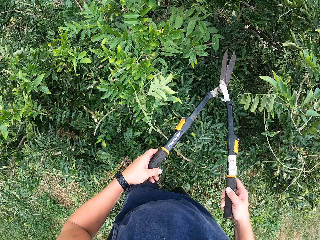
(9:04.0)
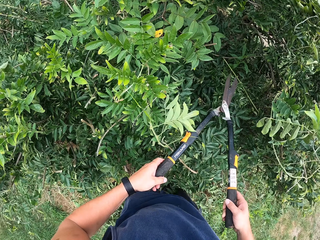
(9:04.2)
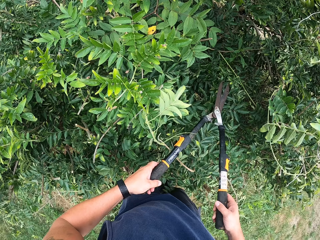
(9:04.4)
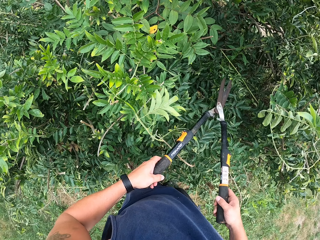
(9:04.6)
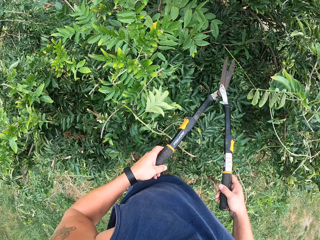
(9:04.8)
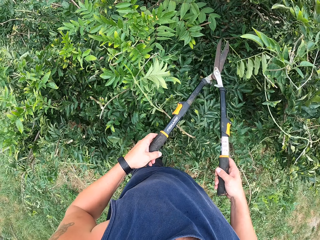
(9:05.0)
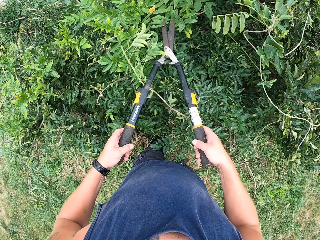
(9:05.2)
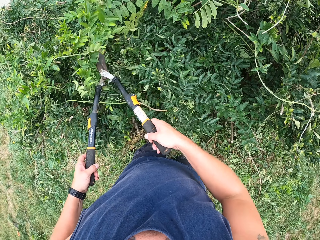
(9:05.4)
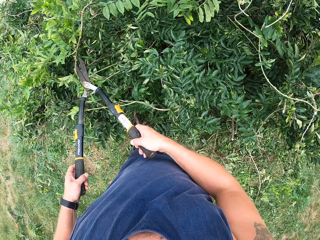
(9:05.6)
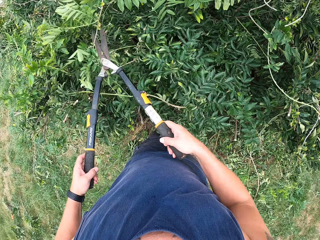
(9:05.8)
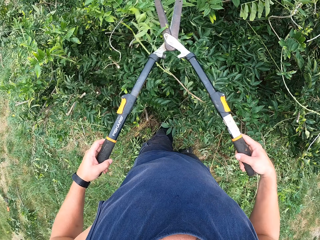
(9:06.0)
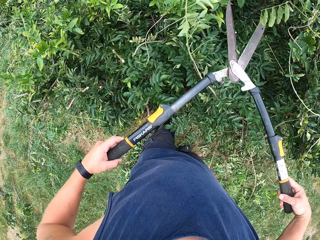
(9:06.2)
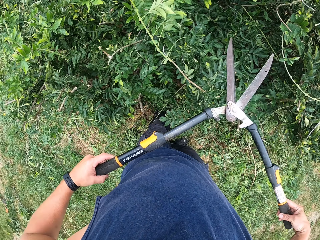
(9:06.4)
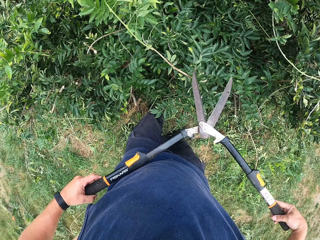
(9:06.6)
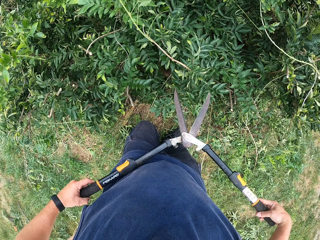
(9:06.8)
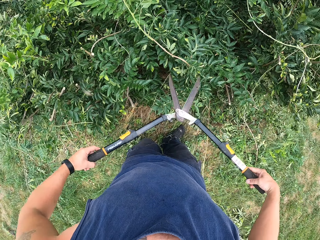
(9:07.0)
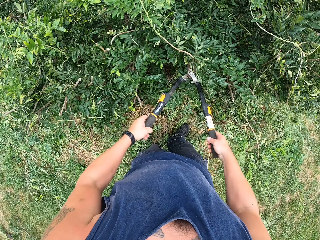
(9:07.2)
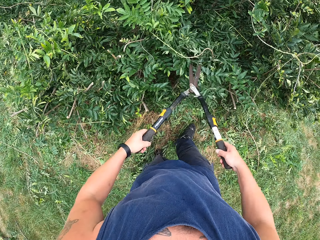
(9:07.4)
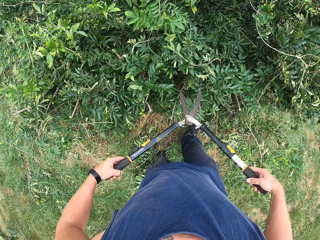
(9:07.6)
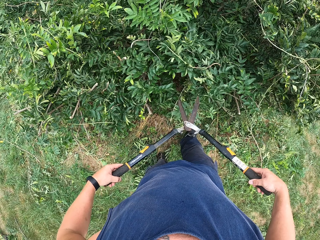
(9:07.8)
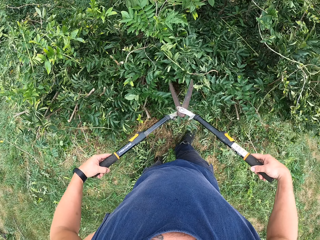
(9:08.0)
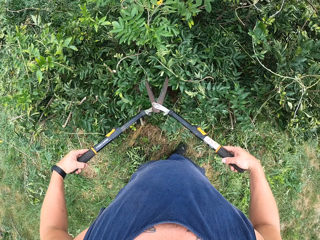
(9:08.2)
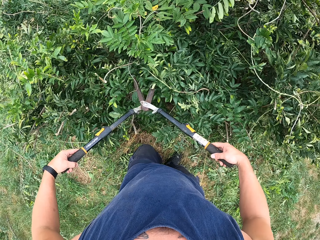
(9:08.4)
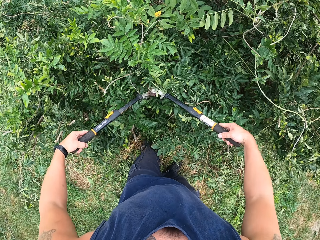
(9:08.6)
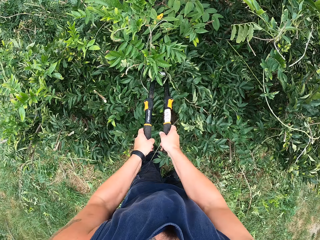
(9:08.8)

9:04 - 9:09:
The camera wearer stares at the plant. They move some of the tree branches with the shears. They trim the tree with the pruning shears.

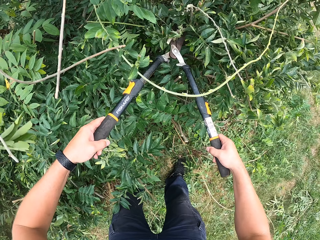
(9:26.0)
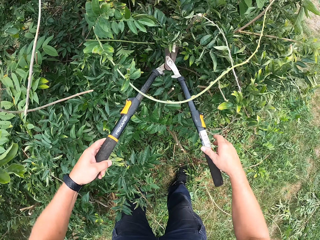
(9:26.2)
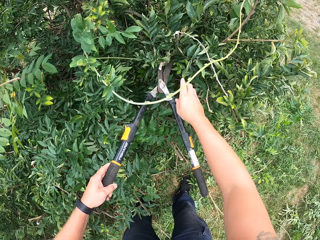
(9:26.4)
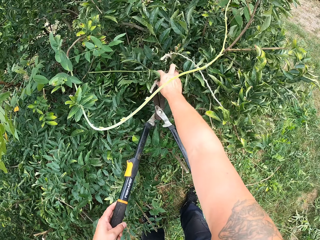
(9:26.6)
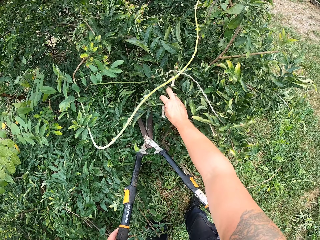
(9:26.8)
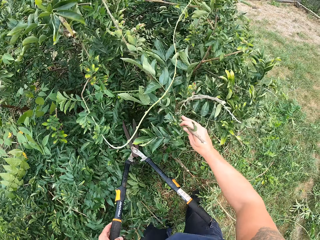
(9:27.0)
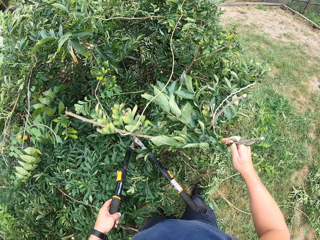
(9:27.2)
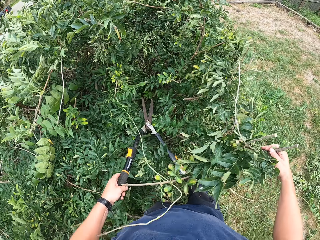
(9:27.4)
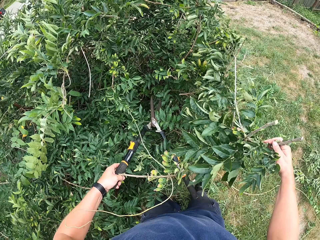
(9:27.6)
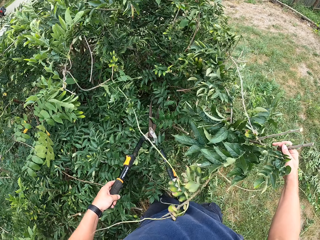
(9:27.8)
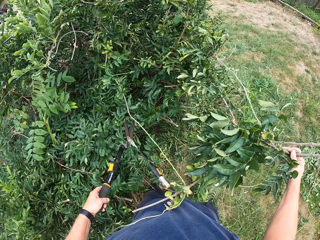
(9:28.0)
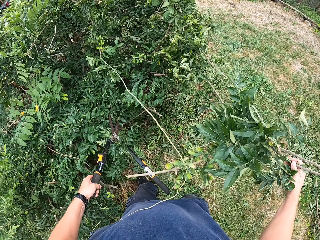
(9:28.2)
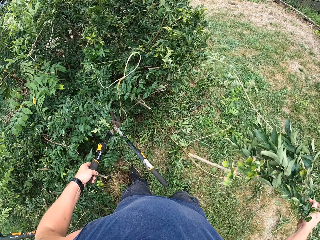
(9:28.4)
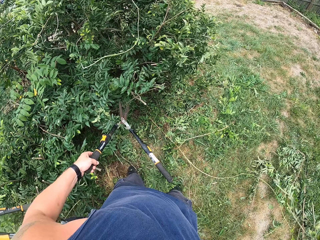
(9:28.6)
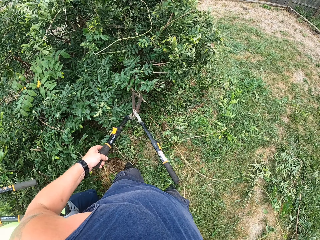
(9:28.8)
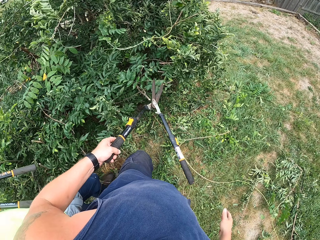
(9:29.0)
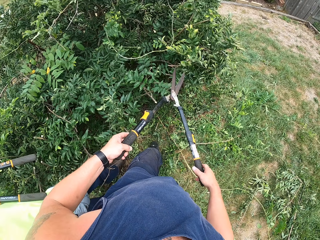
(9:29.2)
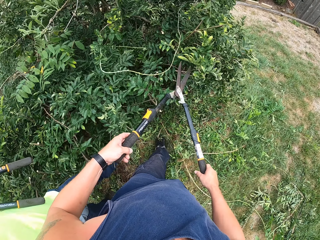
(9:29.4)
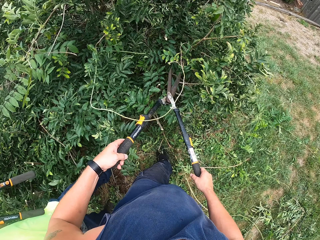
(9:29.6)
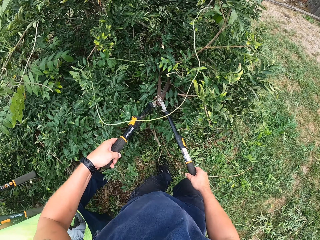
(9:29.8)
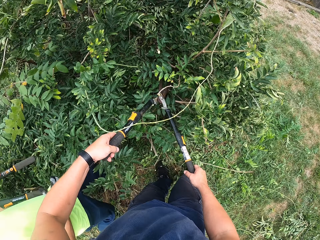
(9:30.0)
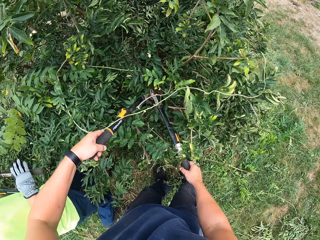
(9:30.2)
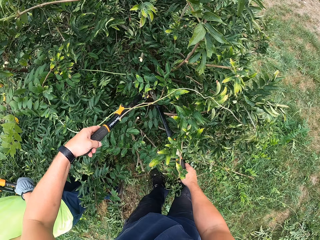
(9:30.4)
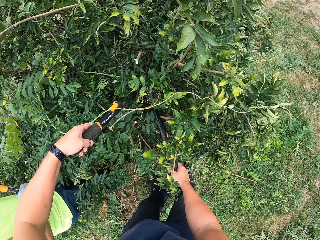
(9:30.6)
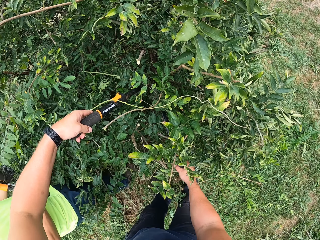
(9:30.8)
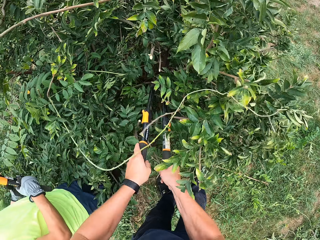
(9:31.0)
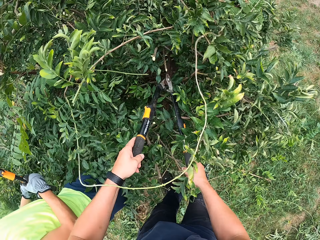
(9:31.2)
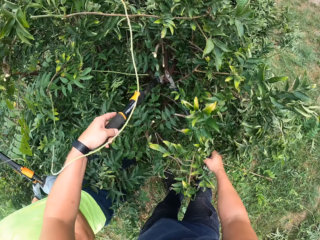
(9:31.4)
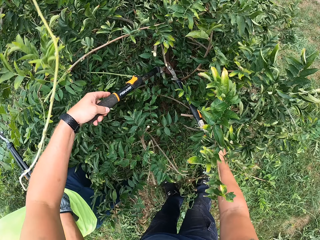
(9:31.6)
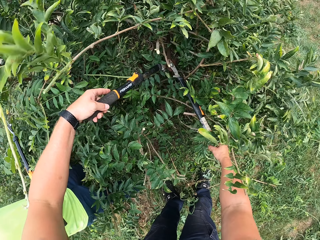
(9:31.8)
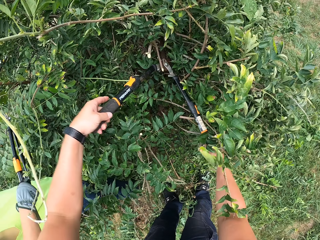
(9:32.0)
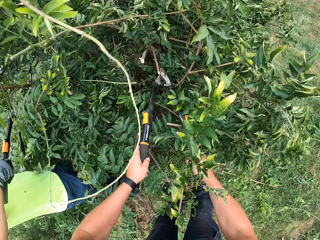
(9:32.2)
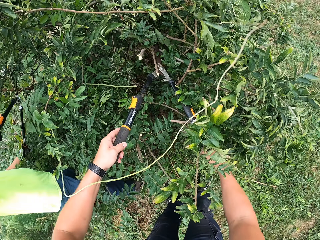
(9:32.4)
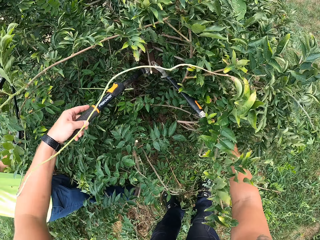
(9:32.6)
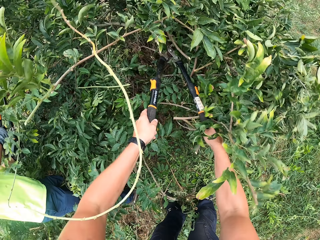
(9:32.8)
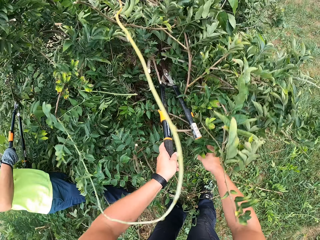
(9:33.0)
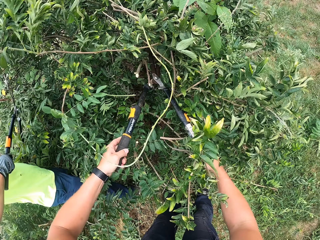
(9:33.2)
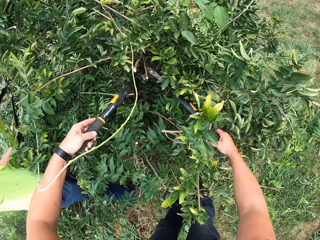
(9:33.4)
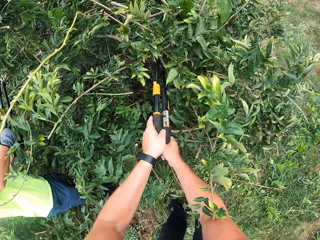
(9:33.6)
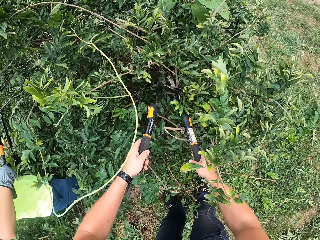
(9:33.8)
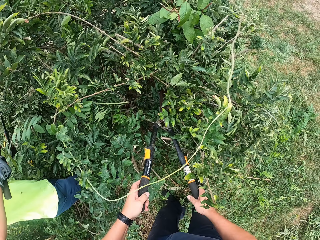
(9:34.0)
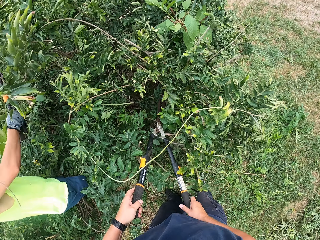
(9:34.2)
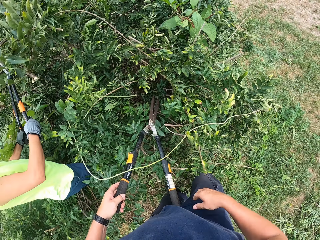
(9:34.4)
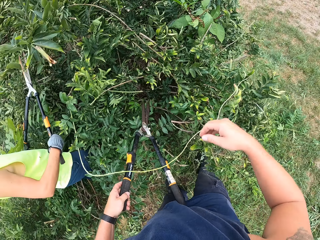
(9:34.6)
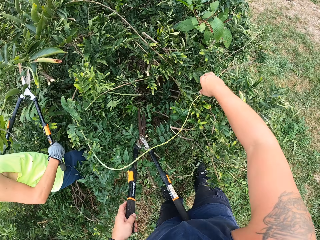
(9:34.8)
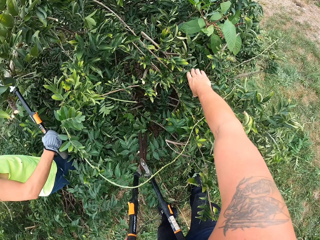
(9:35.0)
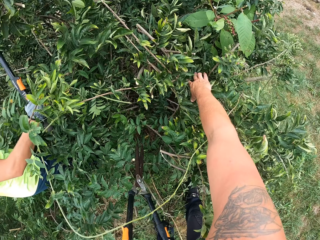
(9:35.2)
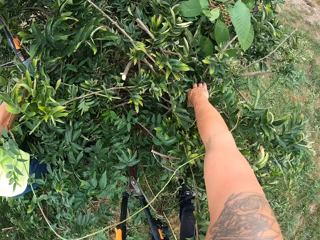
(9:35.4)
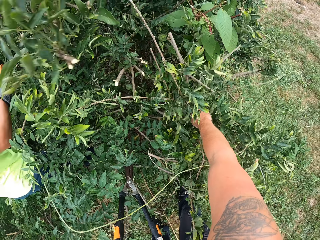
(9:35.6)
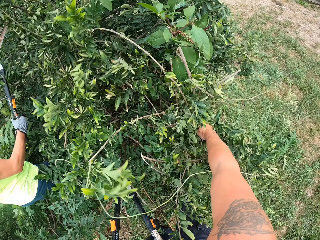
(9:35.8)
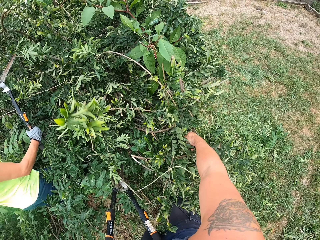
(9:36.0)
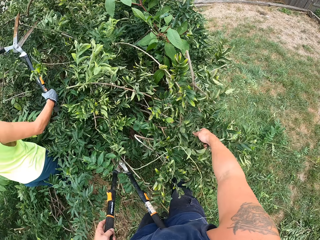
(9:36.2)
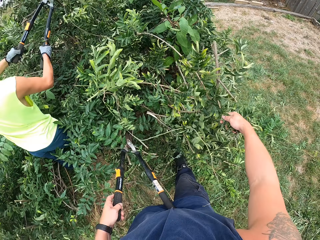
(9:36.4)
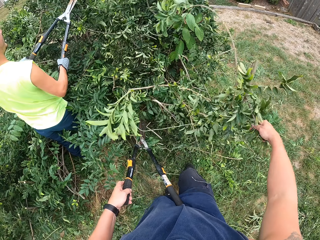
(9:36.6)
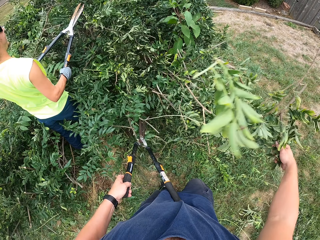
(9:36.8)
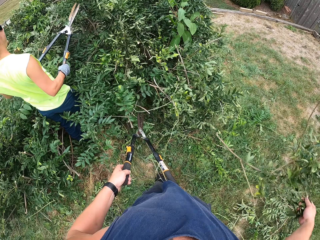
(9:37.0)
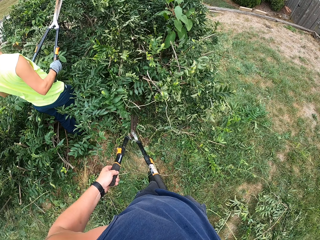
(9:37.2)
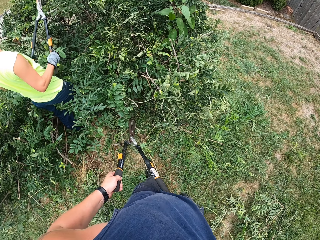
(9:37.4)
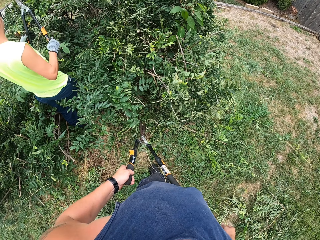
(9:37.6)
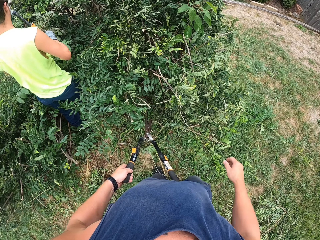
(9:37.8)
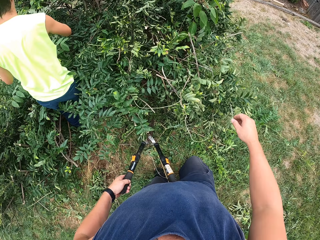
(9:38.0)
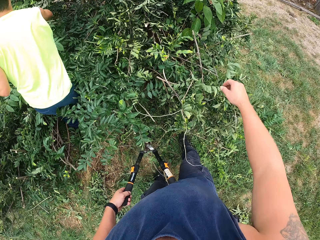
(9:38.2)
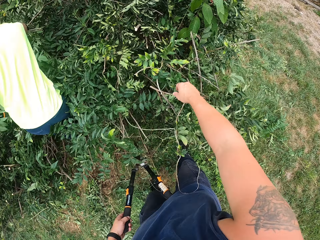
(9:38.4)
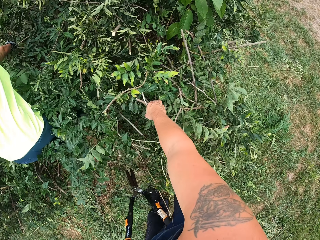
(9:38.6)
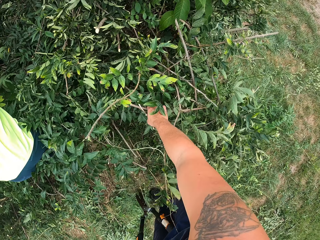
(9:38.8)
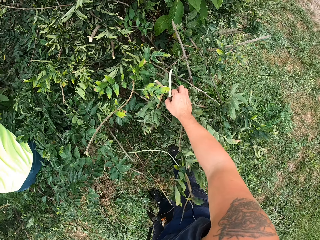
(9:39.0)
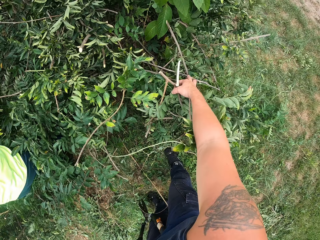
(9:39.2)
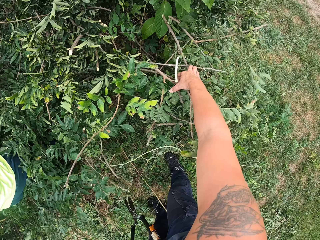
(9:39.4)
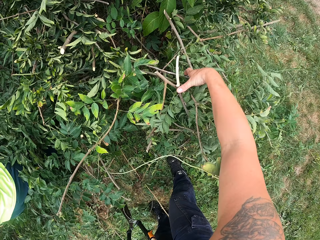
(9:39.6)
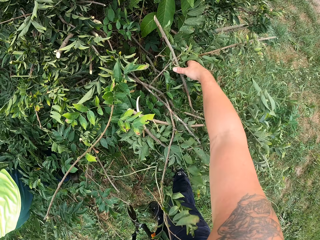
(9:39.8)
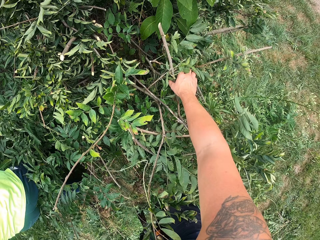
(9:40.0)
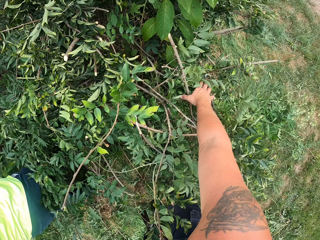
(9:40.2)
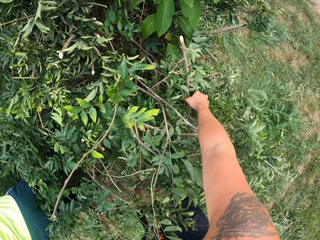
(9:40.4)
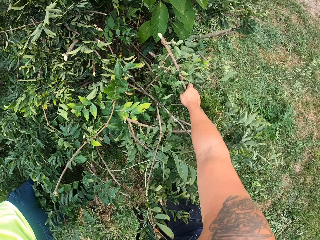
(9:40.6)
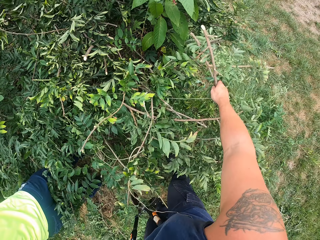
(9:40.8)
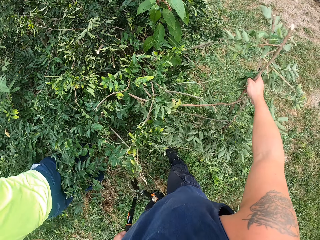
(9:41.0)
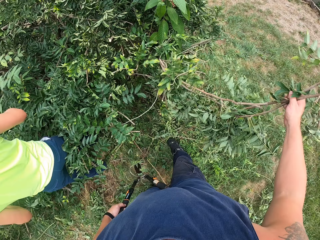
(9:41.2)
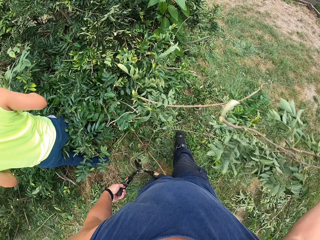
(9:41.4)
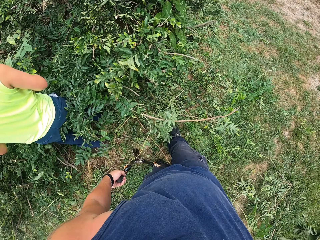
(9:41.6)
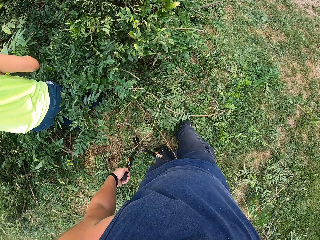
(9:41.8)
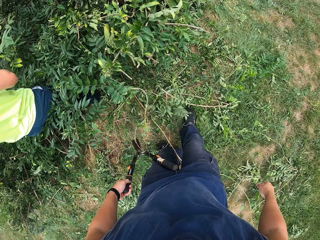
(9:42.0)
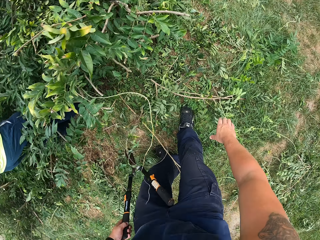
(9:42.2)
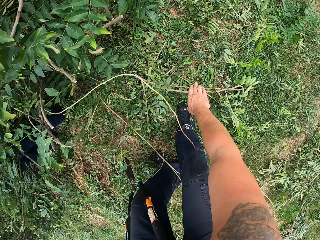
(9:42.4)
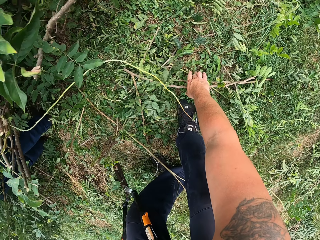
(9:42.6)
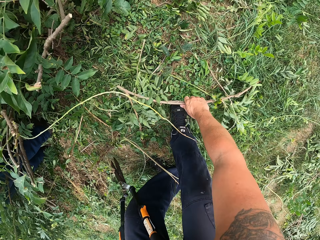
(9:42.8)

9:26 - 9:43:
The camera wearer cuts branches with secateurs. He holds the shears with his left hand and pulls out a branch from the tree with his right hand. He drops the branch on the floor. A man walks towards the tree. The camera wearer holds the shears with both hands. He moves towards the bush. He trims the tree with the shears. The man holds another shear with both hands. The man trims the tree with the other shear. The camera wearer holds the shears with his left hand. He pulls out some branches from the tree with his right hand. He drops the branches on the floor. The man stands in front of the camera wearer. The man holds the other shear with his left hand. The man picks a branch from the tree with his right hand. The camera wearer pulls out some branches from the tree with his right hand. He drops the branches on the floor. He picks up a branch from the floor with his right hand.
